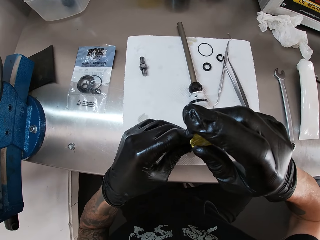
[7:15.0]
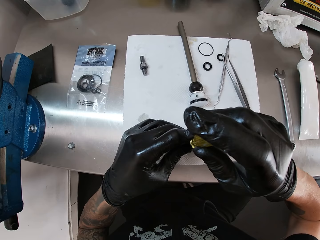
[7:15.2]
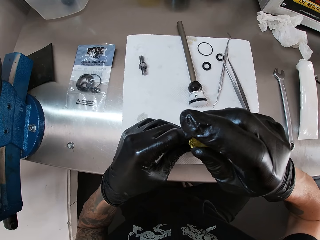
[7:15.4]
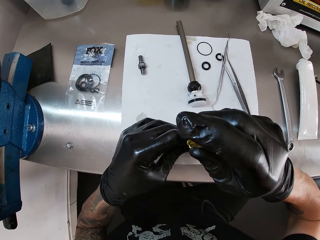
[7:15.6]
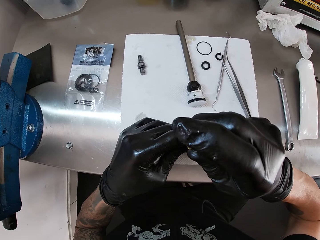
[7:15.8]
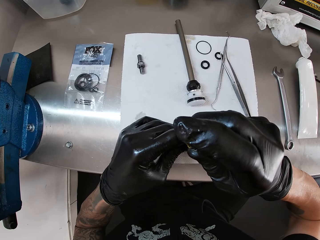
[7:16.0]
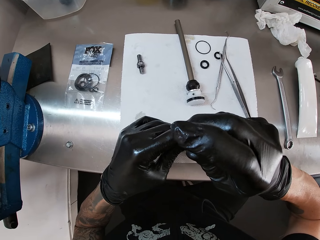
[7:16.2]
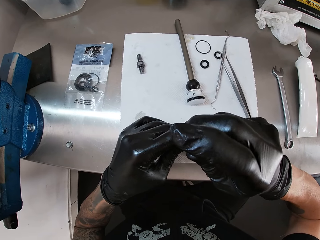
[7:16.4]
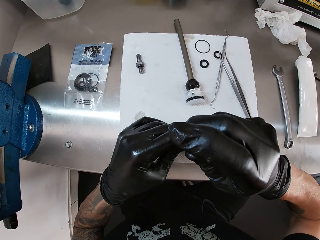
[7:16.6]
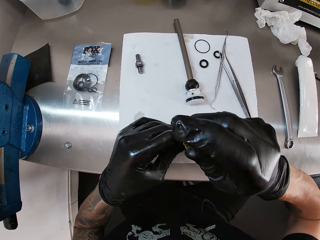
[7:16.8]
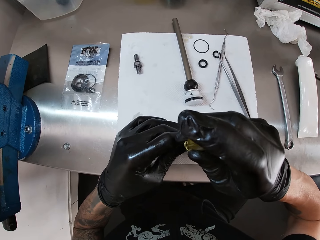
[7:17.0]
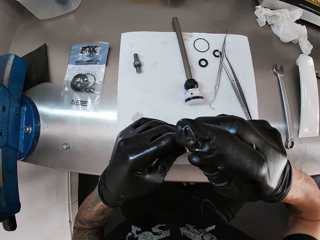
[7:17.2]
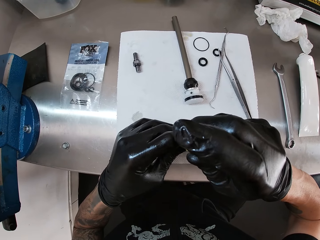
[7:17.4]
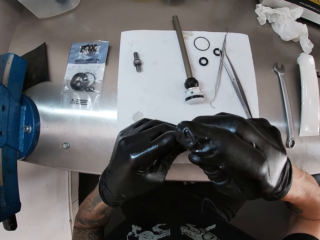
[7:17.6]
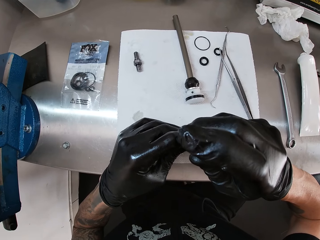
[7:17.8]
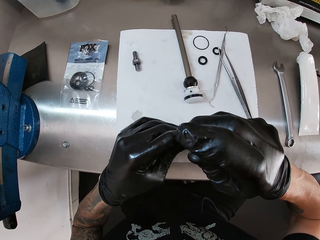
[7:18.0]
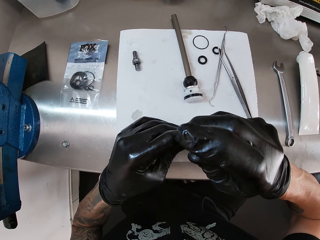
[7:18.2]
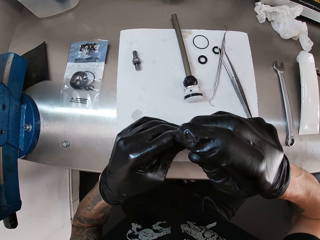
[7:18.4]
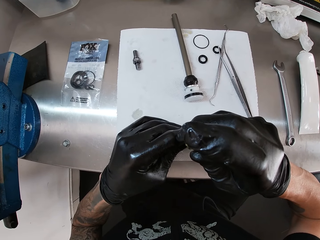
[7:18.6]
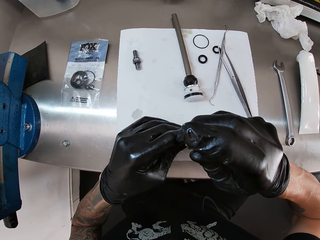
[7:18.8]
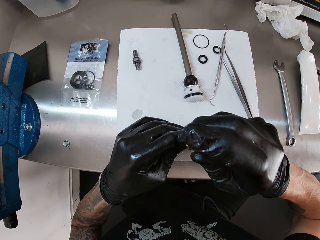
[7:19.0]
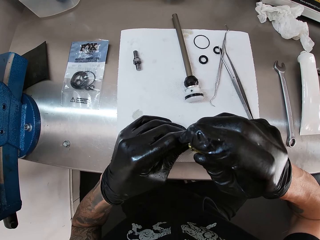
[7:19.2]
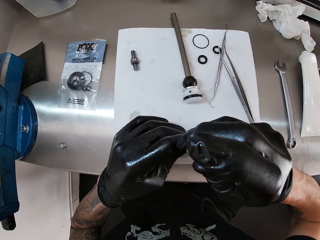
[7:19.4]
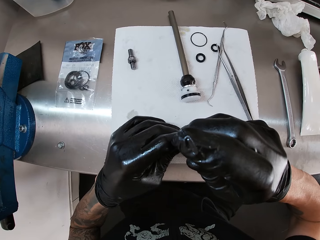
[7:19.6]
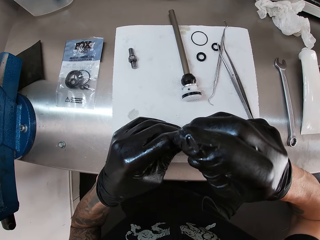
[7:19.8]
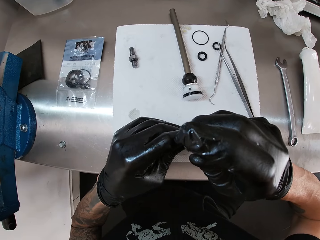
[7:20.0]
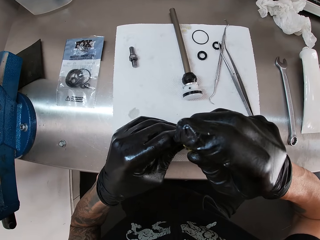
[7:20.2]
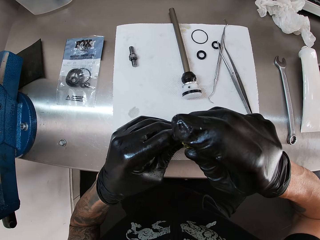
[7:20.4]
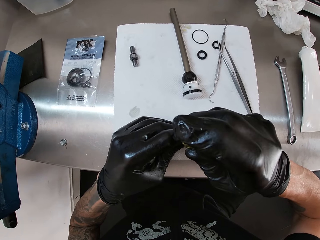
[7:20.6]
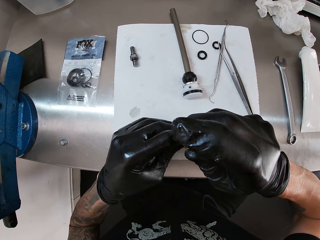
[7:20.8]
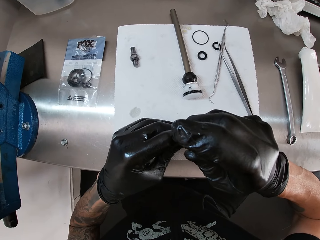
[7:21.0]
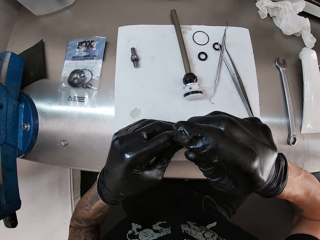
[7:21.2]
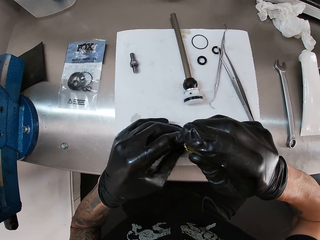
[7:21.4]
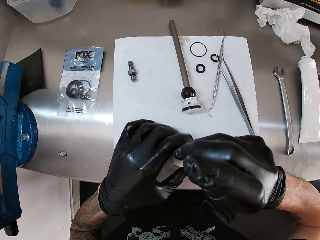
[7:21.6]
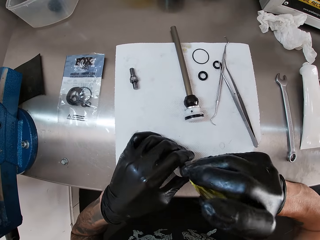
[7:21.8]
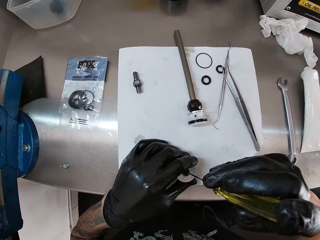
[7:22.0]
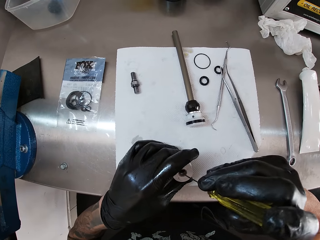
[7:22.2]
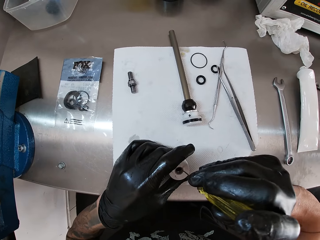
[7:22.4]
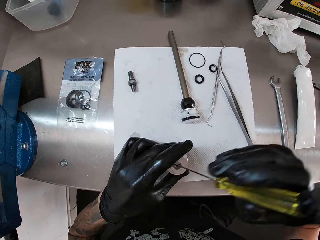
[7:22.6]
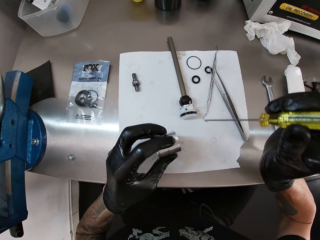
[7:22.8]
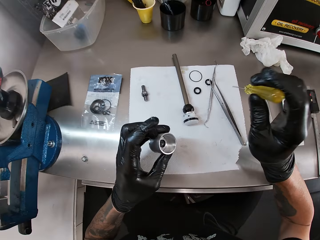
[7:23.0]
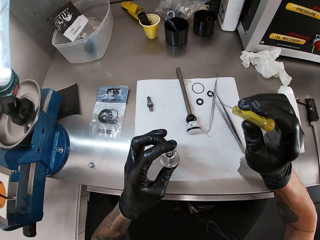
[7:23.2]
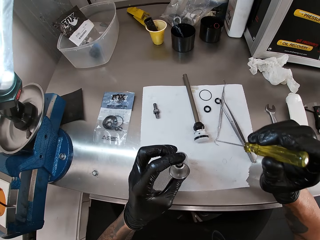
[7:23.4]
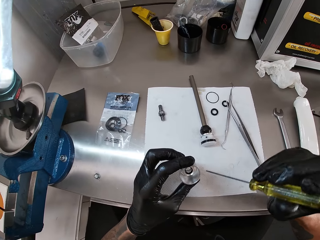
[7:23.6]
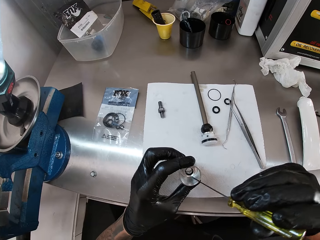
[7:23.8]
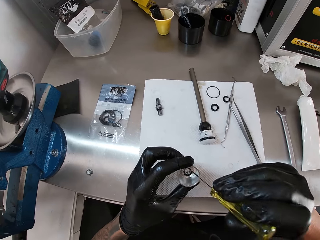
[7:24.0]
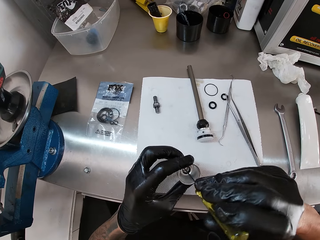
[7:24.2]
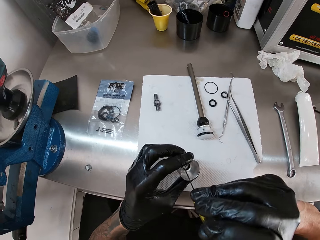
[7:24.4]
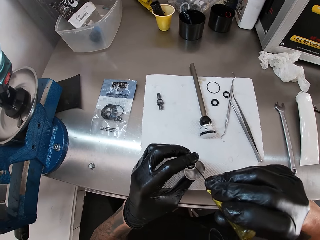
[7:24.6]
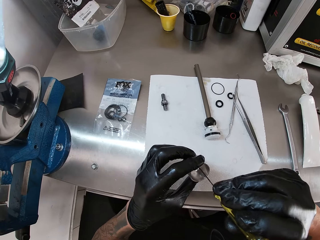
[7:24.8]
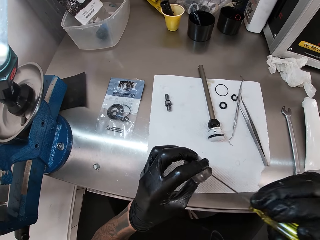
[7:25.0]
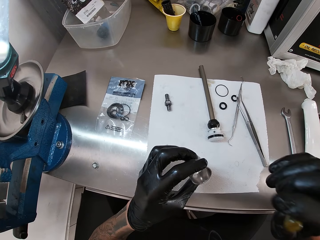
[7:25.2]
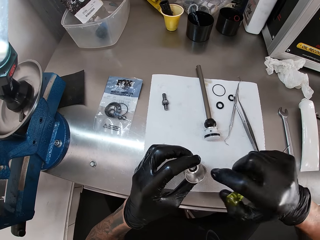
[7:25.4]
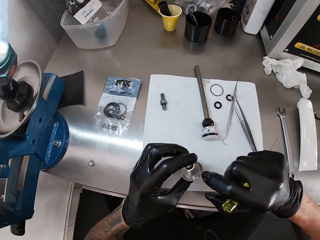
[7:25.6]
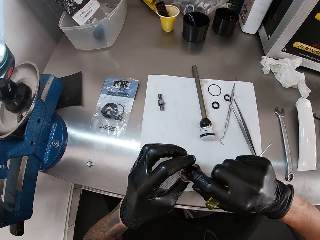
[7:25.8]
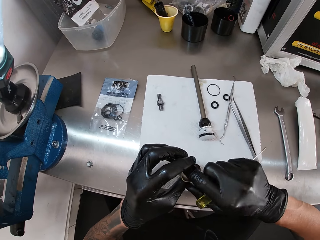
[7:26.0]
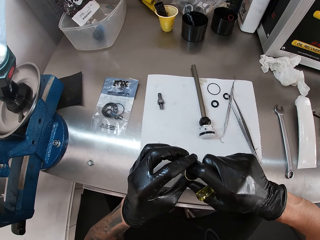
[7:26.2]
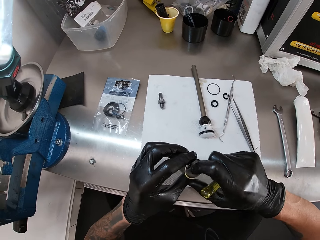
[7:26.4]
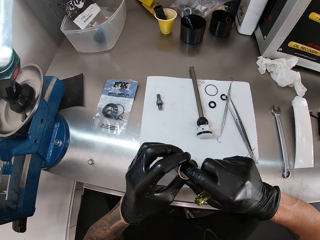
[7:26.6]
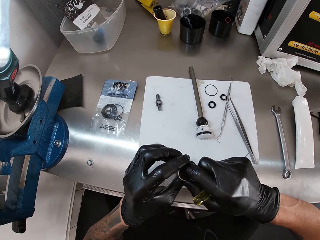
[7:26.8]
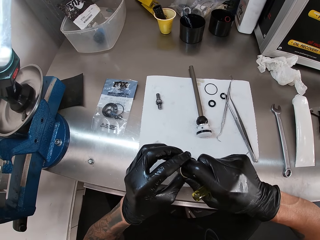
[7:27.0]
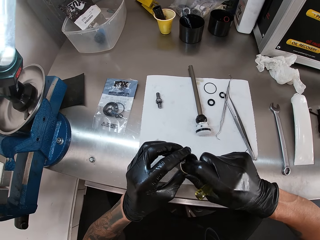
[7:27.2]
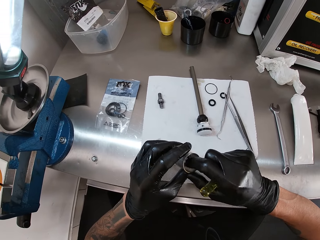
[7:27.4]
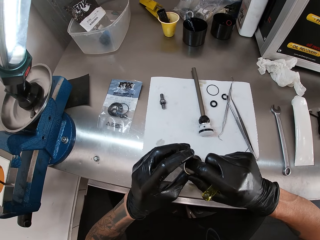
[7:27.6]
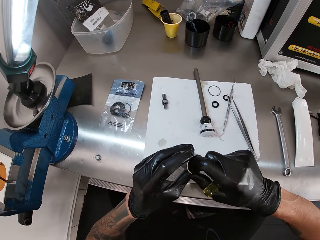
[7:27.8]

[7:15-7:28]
The camera wearer lifts the piston from the table with his left hand. He fixes the piston with the screwdriver in his right hand. He cleans the piston with his right hand.

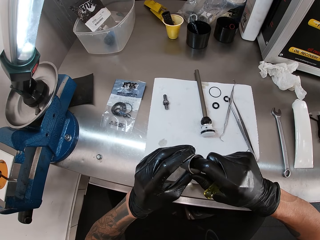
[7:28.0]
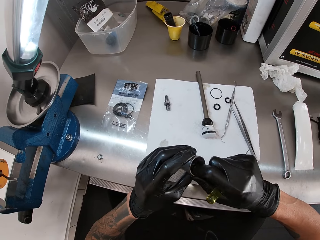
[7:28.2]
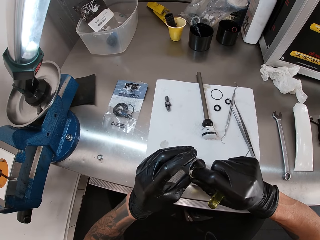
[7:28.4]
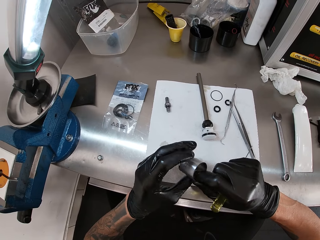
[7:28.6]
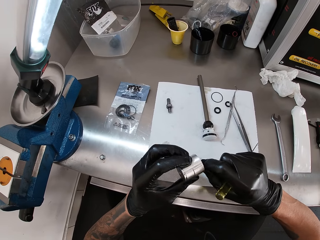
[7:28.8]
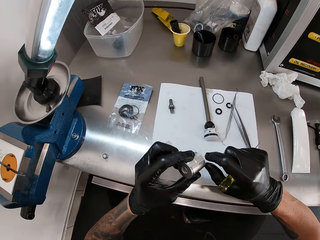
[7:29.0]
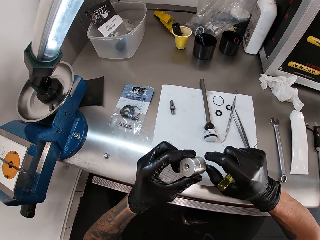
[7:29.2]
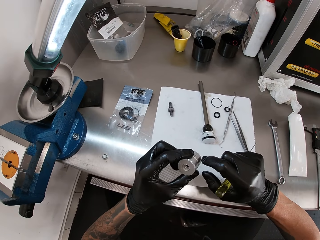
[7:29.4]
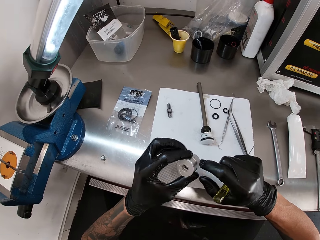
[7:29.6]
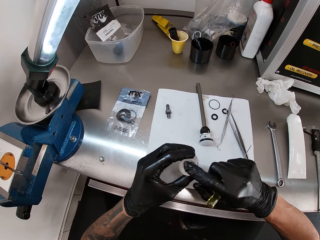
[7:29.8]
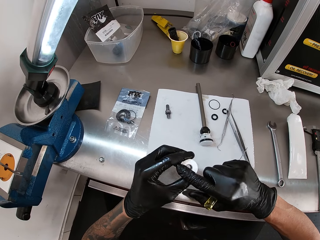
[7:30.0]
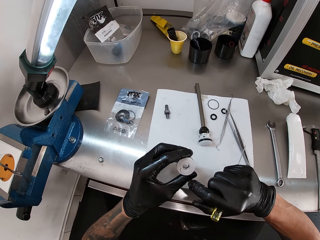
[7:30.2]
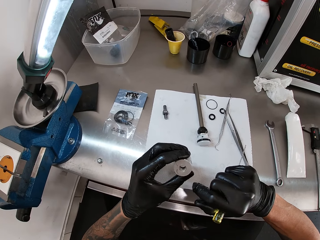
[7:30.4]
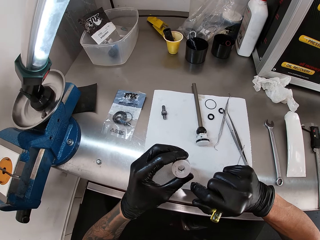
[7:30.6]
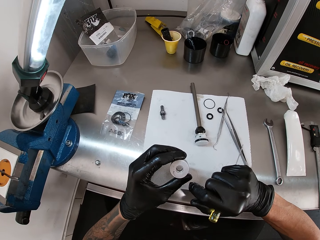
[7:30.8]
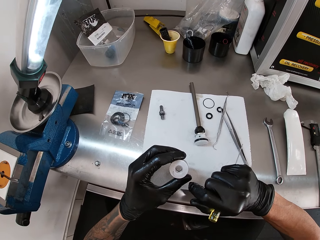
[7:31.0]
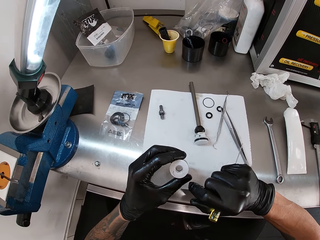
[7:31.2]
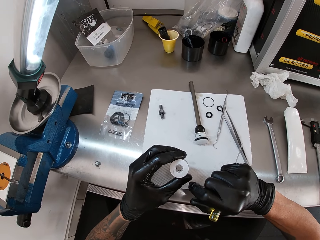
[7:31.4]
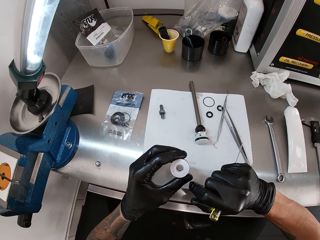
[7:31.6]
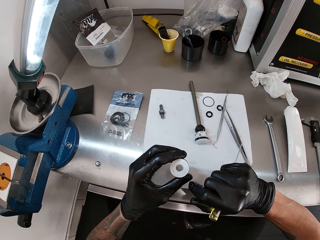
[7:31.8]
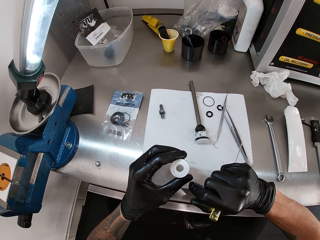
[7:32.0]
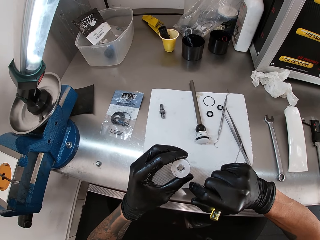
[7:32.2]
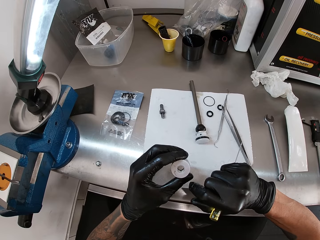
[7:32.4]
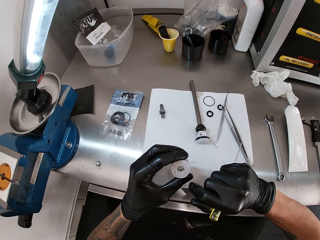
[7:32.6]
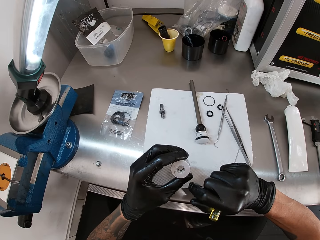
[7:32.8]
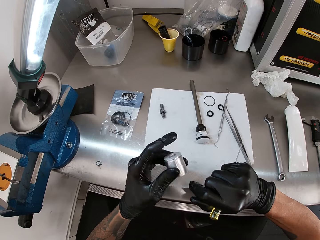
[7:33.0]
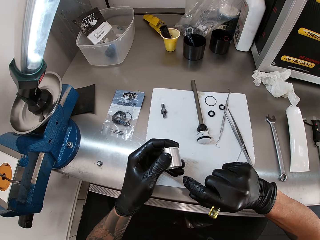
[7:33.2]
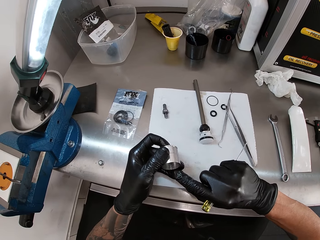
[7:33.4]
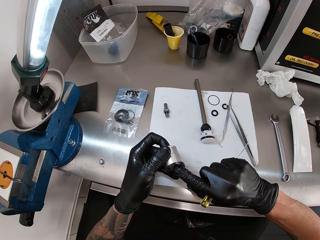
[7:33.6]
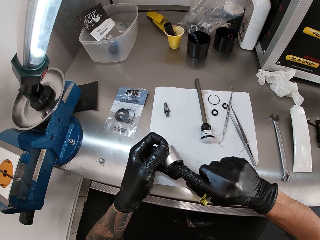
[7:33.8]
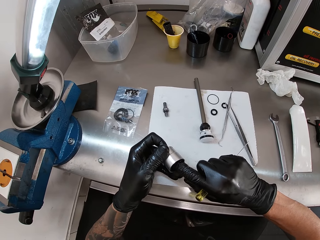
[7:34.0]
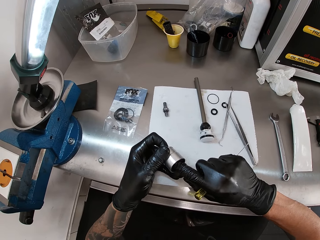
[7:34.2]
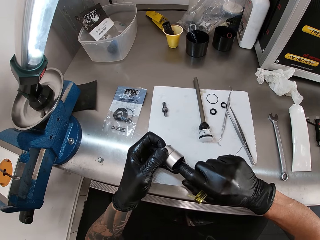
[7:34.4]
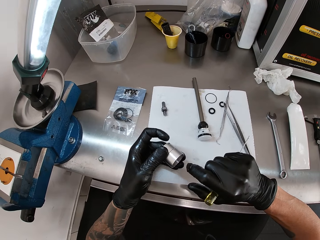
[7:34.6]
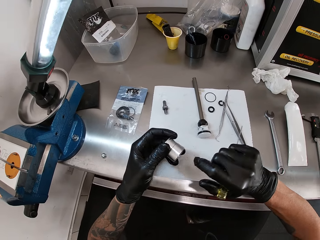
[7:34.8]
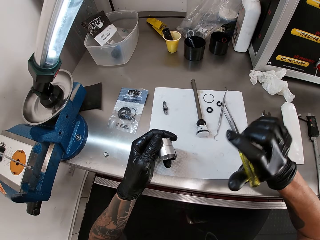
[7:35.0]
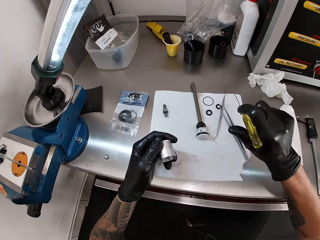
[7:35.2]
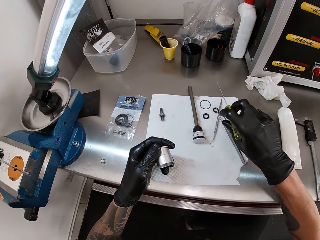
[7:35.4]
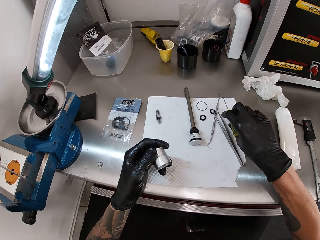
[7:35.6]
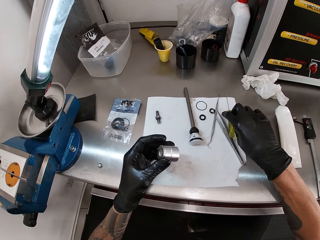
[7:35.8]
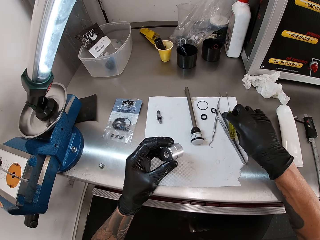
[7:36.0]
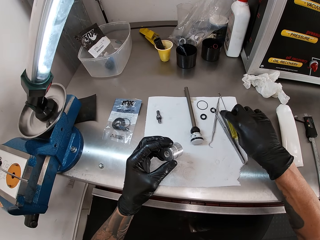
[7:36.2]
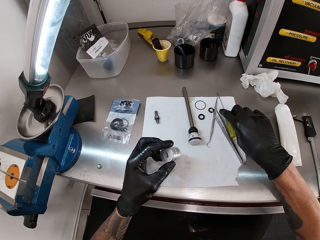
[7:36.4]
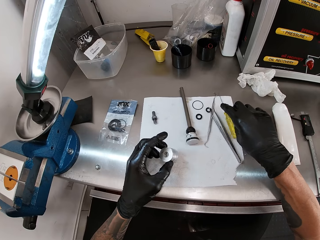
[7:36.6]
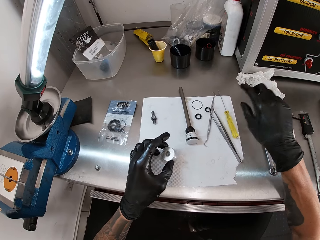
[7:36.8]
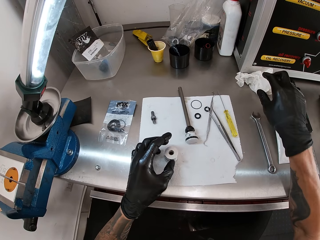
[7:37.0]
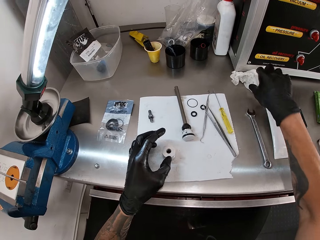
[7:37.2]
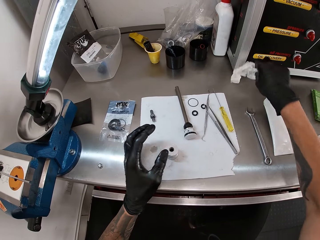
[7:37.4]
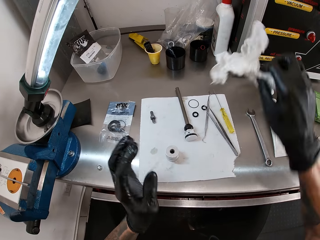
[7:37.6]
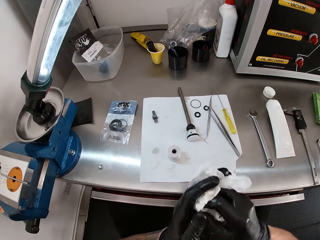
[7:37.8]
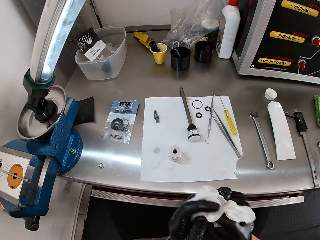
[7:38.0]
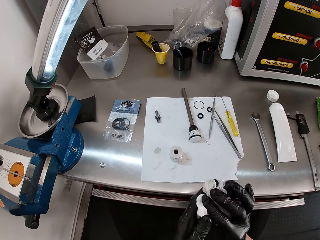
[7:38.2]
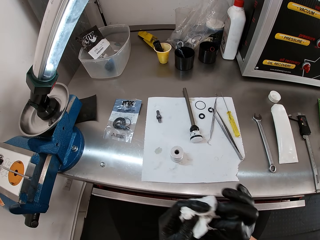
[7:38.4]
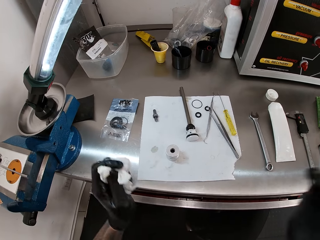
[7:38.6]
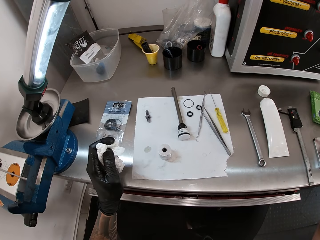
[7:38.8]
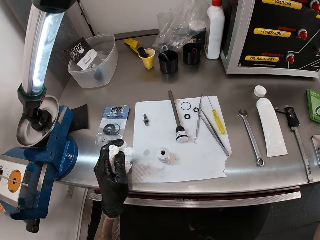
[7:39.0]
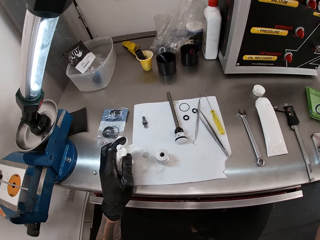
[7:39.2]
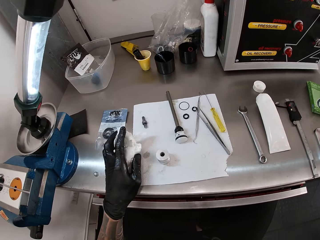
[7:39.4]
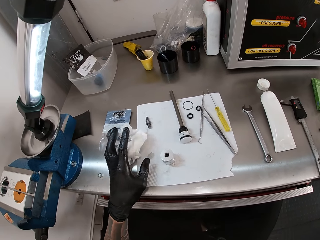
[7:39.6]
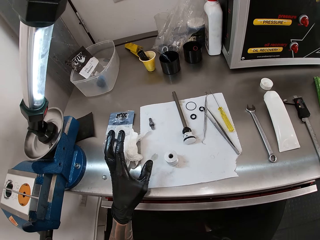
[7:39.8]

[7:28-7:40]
The camera wearer removes the nut. He touches the piston with his right hand. He checks something. He cleans the piston with his right hand. He drops the screwdriver on the table with his right hand. He drops the piston on the table with his left hand. He picks up the white piece of cloth from the table with his right hand. He cleans both hands with the white piece of cloth. He drops the white piece of cloth on the table with his left hand.
